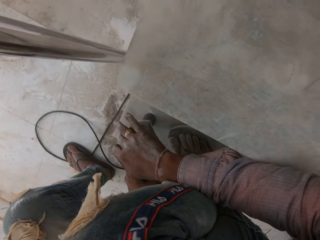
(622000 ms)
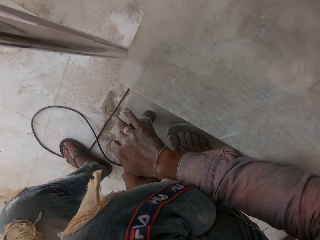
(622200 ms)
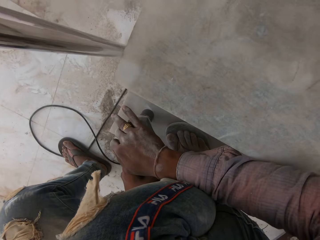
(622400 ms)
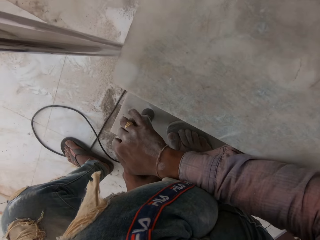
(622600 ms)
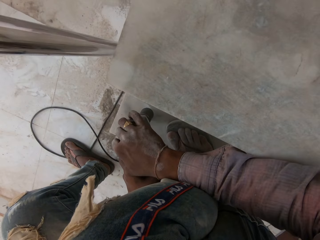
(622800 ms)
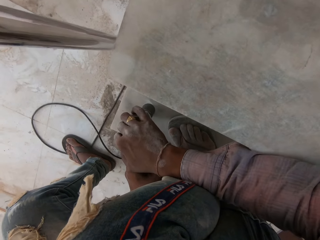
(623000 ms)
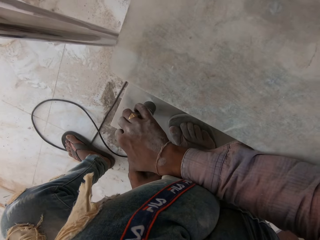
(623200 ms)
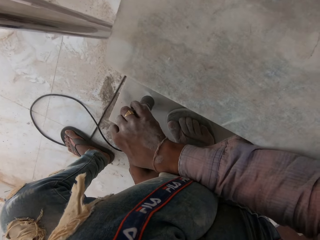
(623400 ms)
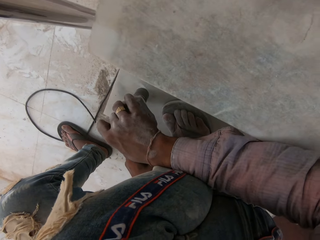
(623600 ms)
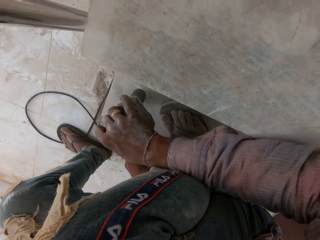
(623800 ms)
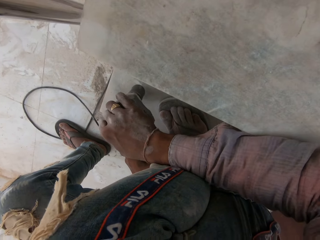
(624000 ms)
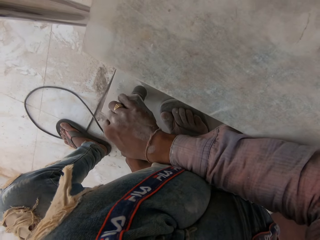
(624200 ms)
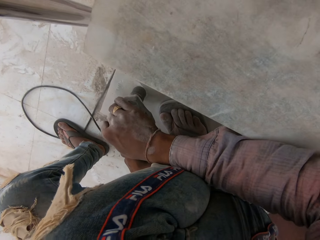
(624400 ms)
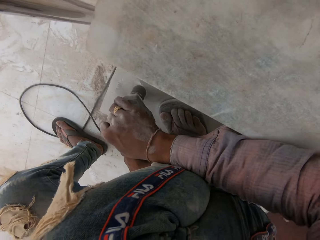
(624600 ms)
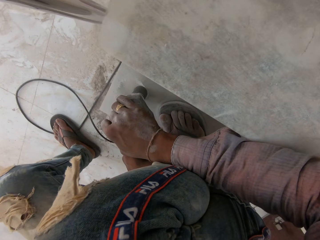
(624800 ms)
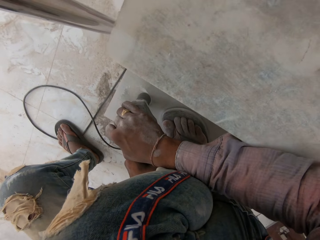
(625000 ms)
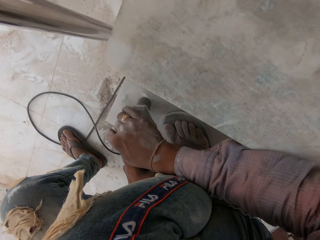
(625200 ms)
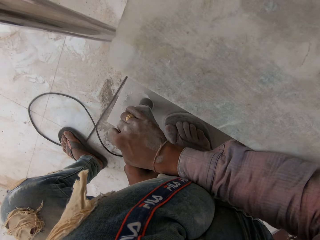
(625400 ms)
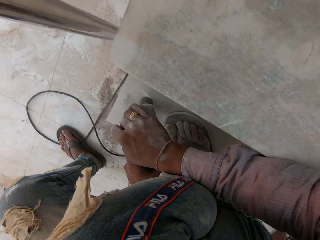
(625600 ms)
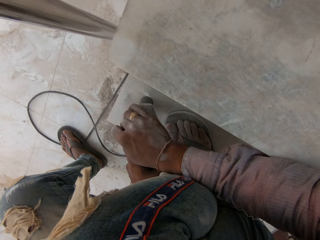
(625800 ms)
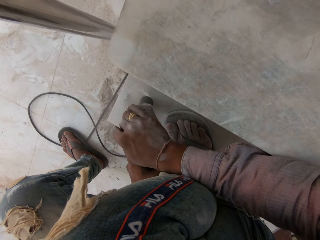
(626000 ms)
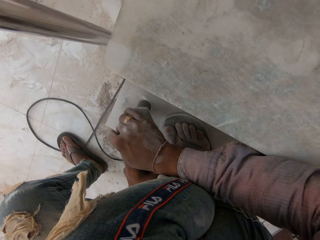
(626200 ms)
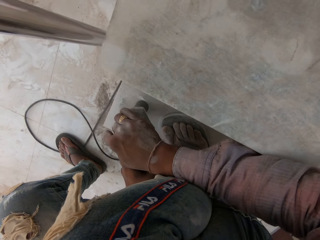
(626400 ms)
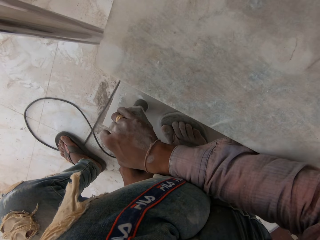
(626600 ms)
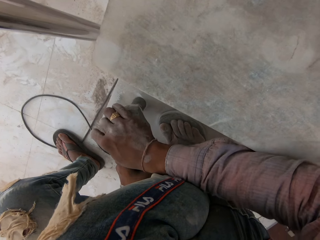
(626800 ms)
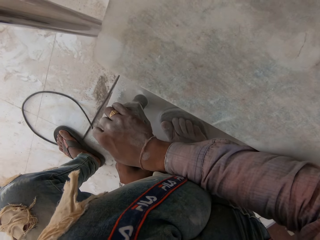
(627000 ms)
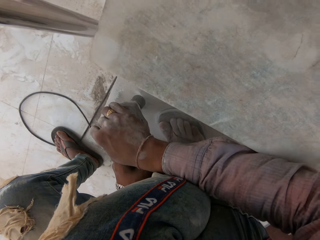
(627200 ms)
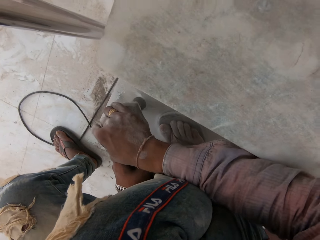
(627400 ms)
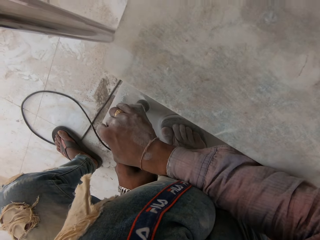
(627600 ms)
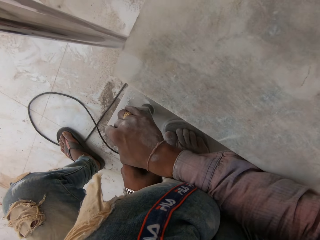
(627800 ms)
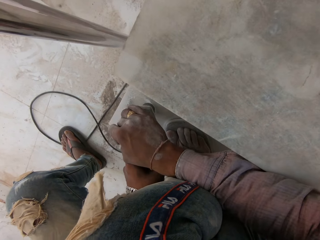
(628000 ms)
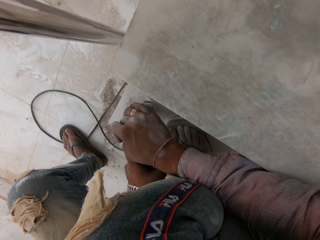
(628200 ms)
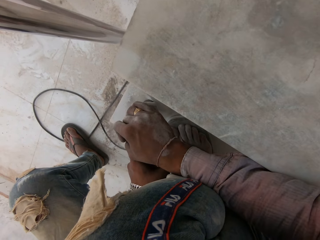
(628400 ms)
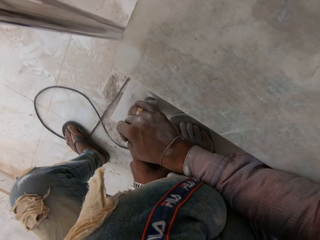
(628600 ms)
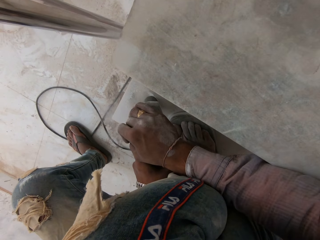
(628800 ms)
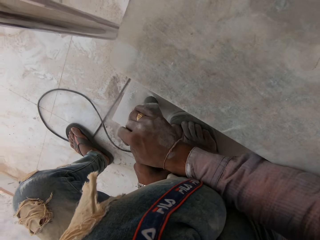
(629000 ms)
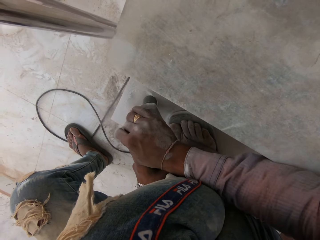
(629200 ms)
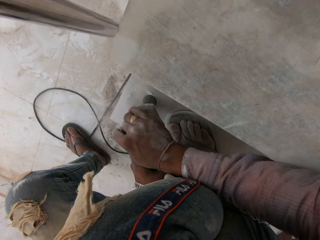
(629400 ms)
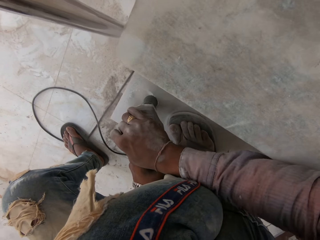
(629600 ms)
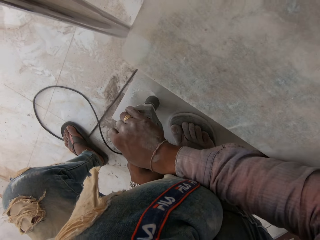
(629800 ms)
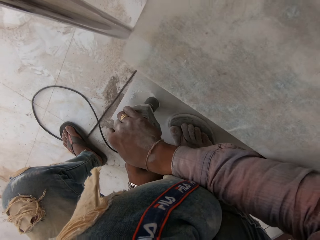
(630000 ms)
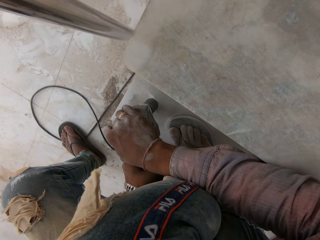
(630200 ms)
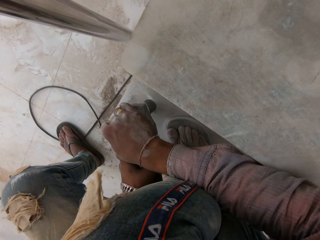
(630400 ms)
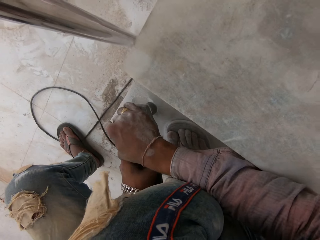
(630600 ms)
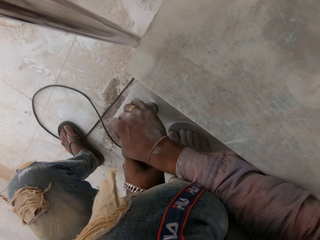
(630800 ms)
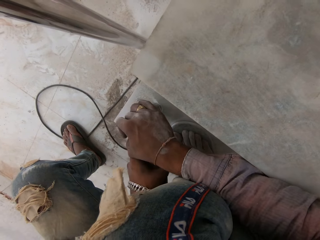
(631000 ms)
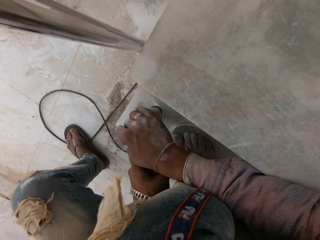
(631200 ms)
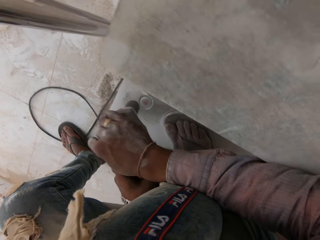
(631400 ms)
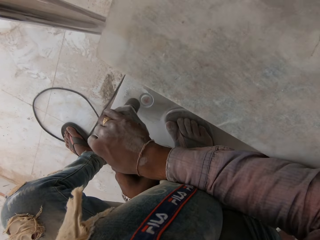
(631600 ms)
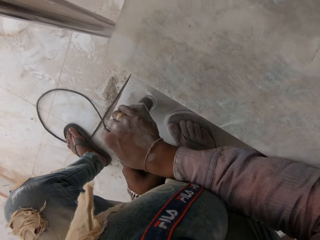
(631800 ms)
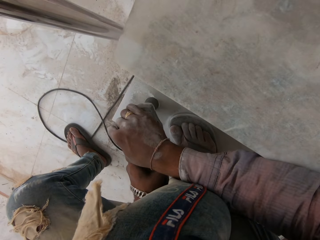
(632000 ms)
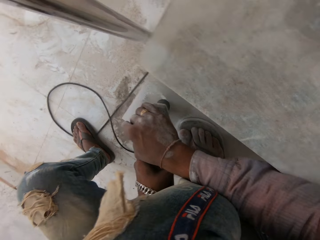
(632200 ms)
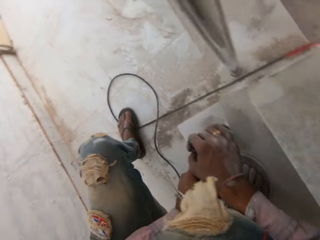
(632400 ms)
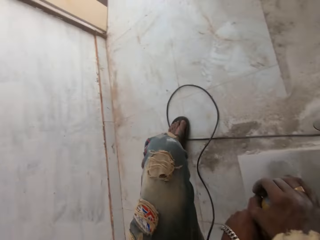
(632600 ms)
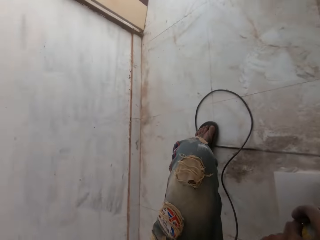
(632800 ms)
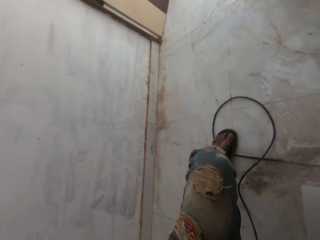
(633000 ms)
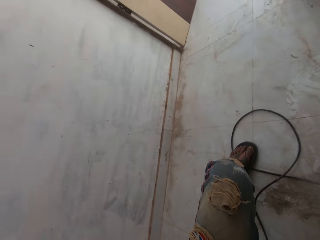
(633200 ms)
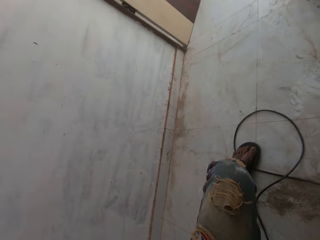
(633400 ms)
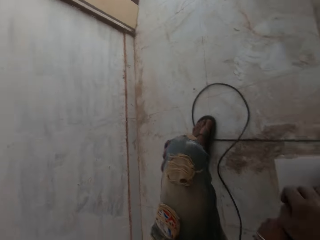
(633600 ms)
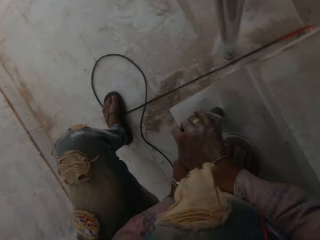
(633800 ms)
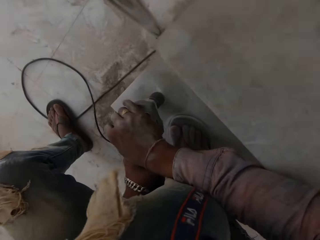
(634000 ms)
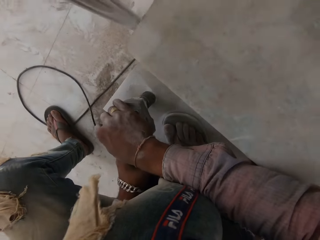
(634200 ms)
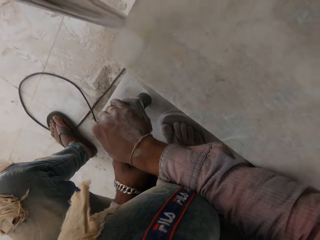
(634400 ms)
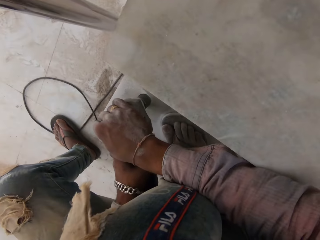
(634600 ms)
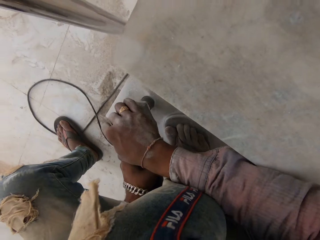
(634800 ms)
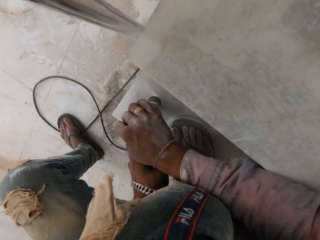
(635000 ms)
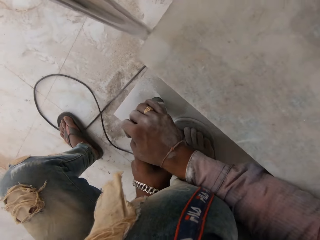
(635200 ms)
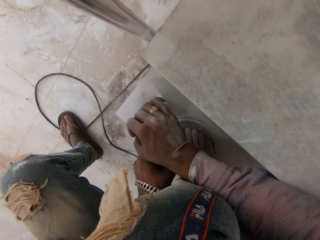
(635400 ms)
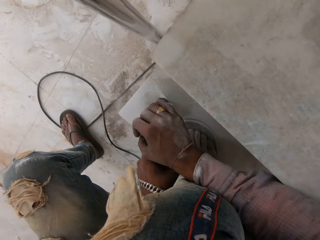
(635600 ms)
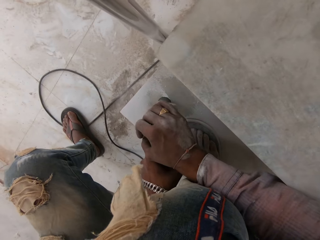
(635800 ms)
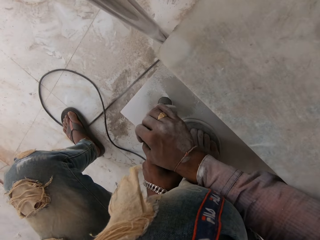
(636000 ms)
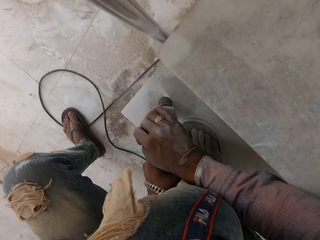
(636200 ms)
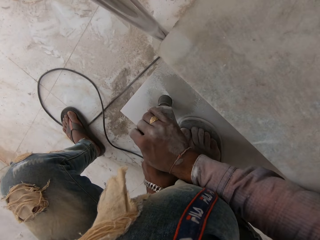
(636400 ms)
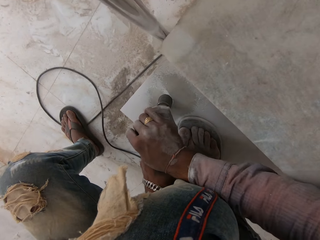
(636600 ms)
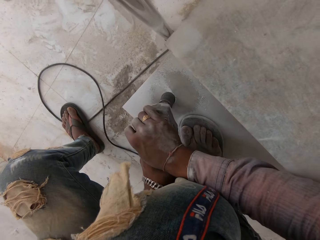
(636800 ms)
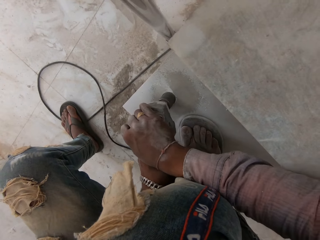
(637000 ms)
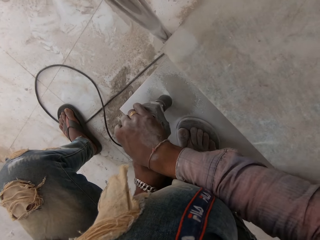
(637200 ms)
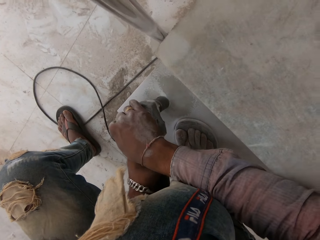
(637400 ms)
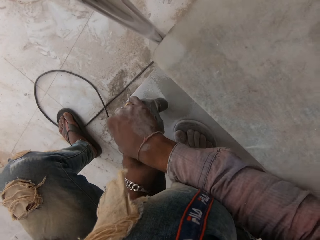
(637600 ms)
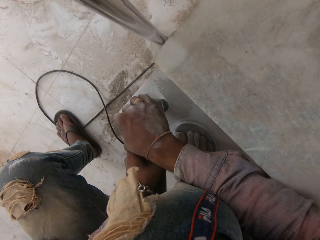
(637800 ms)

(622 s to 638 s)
The camera wearer looks around.

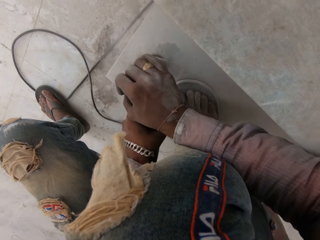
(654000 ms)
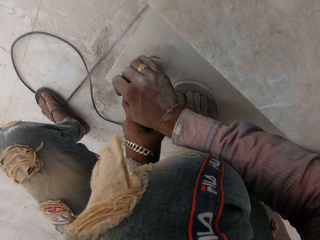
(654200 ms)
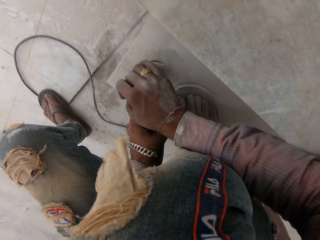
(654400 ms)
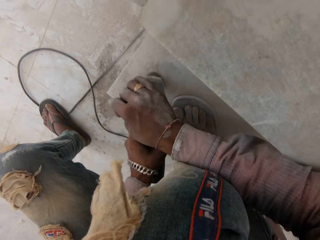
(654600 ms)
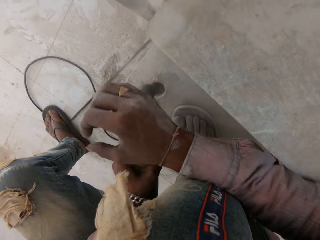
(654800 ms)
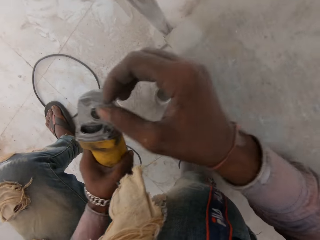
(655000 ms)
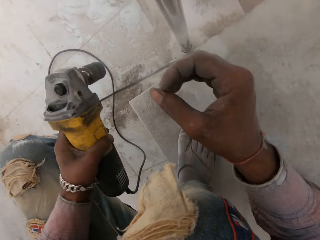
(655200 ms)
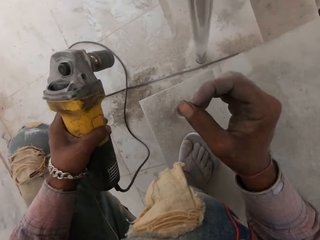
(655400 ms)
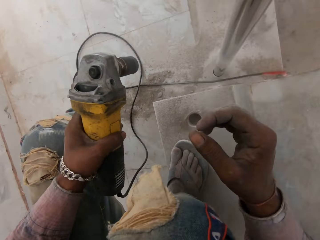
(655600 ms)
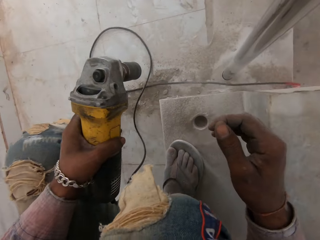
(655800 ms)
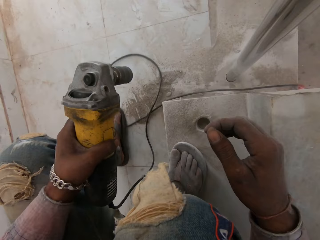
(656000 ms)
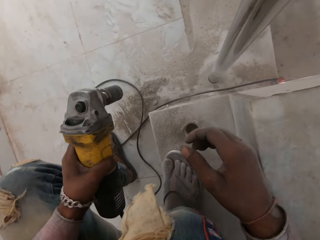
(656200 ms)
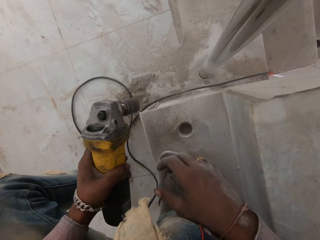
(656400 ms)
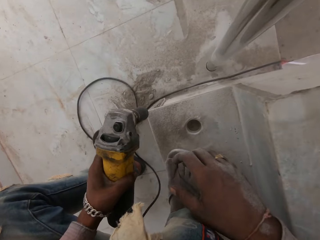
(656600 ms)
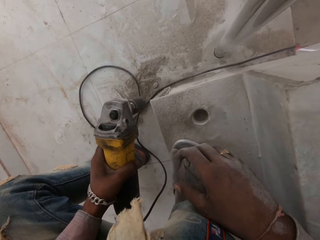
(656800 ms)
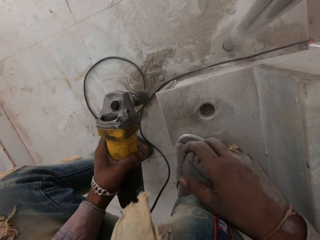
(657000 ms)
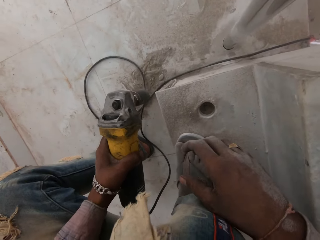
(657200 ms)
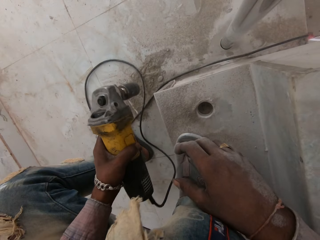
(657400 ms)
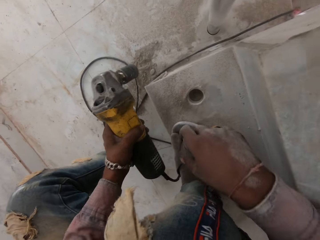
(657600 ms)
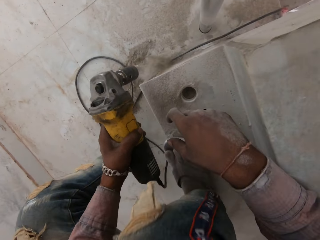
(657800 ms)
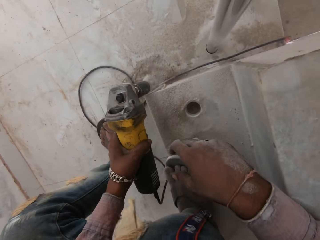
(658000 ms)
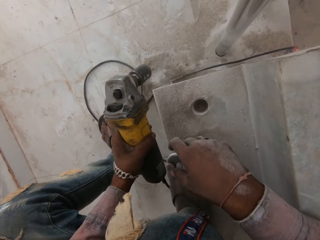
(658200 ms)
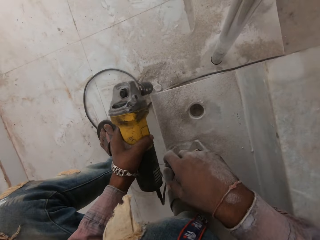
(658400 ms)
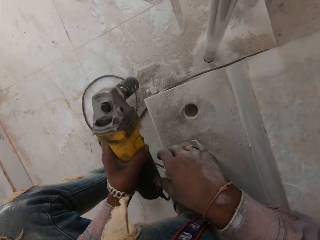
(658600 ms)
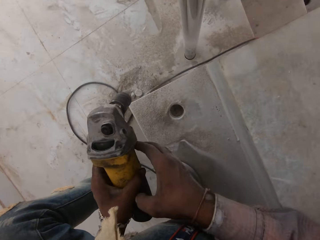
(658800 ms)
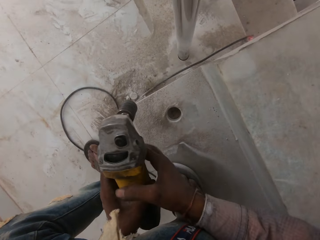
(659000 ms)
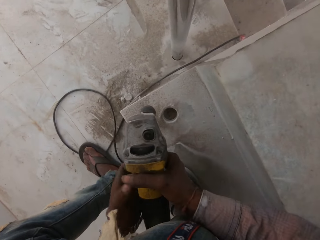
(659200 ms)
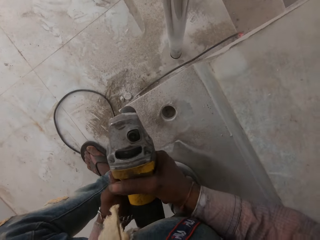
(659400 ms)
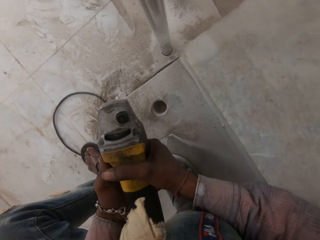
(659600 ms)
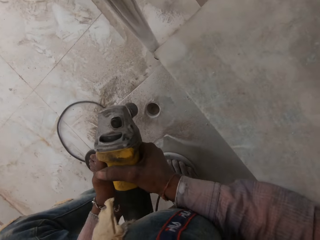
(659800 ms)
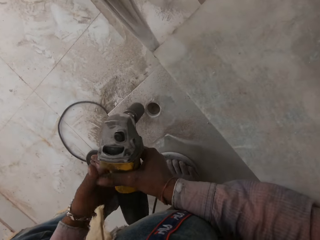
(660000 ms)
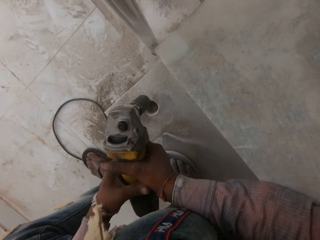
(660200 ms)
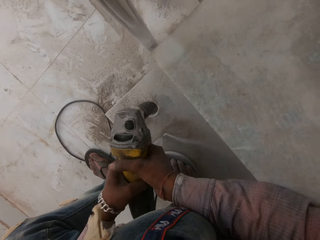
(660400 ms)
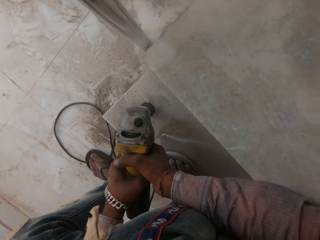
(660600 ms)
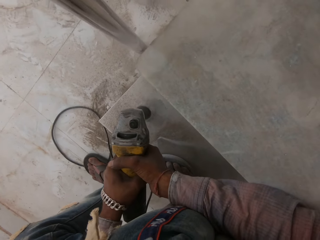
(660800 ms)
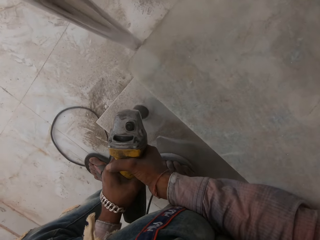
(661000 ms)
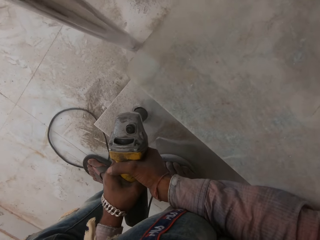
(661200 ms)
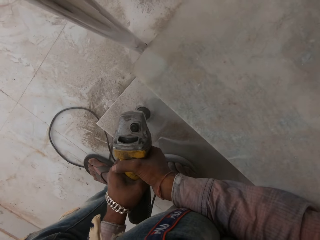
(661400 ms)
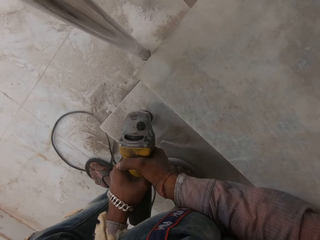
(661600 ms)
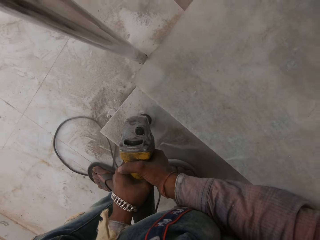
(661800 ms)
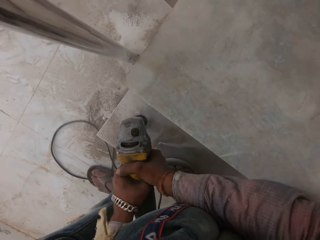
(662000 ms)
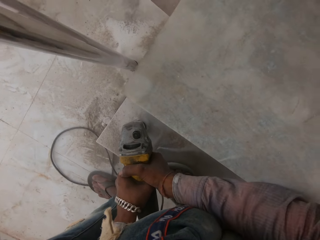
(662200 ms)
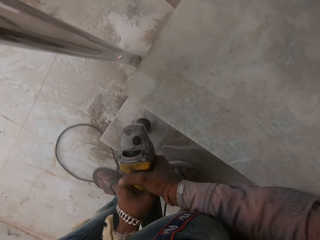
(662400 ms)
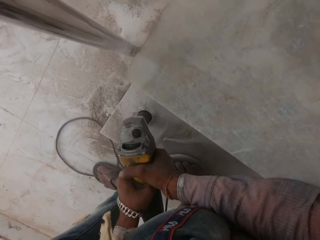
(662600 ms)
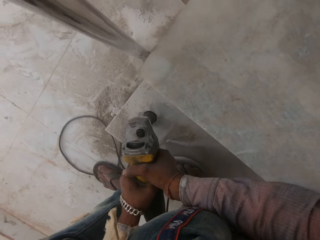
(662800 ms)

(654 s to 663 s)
The camera wearer removes the hammer drill from the hole. He carries the hammer drill with his left hand. He beats the hammer drill on the floor with his left hand. He removes cements from a drilling machine. He holds the hammer drill with both hands. He digs the hole on the stairs with the hammer drill.
